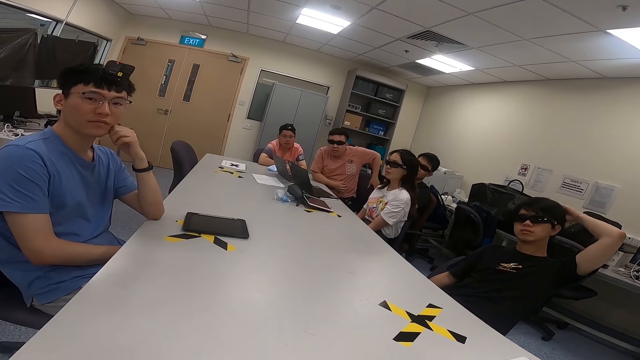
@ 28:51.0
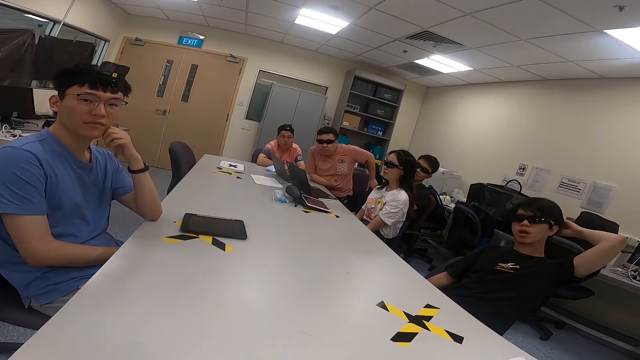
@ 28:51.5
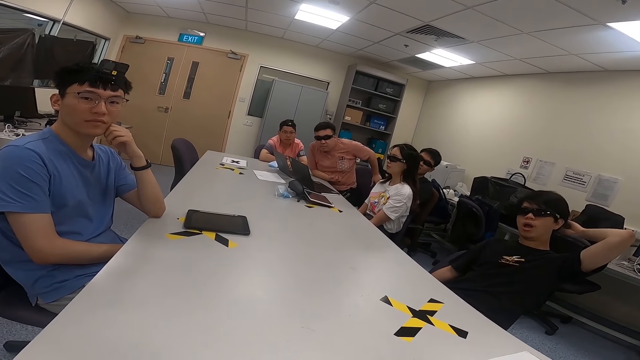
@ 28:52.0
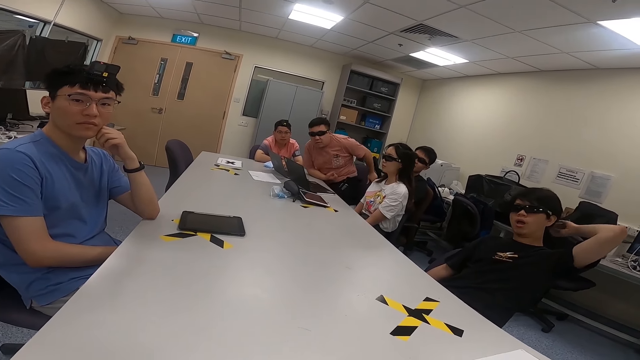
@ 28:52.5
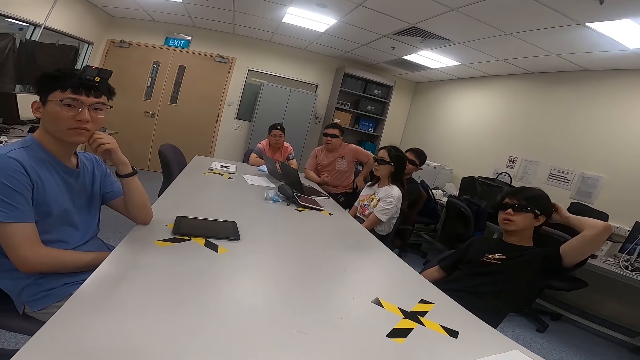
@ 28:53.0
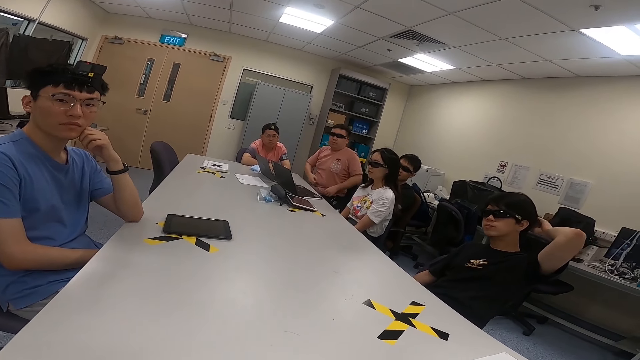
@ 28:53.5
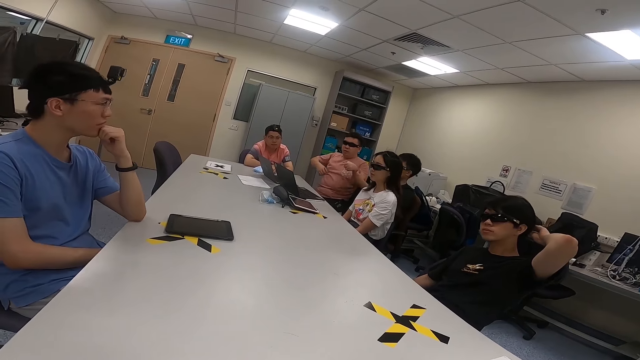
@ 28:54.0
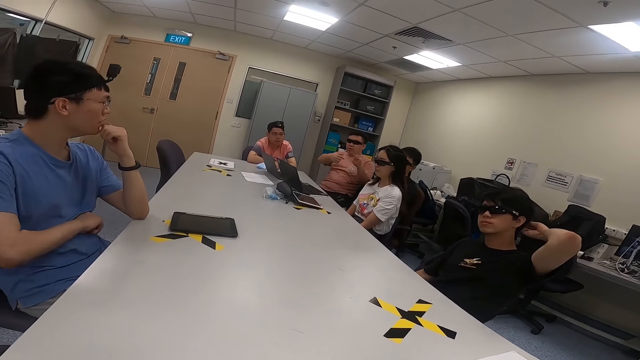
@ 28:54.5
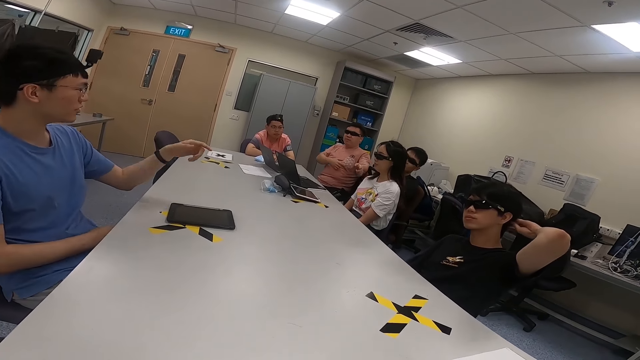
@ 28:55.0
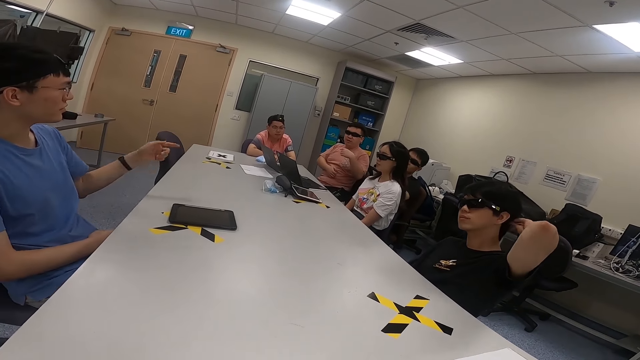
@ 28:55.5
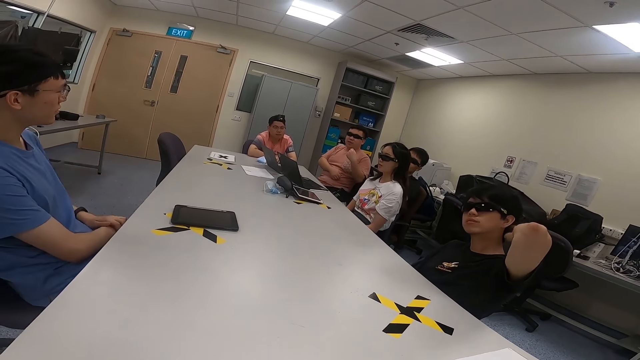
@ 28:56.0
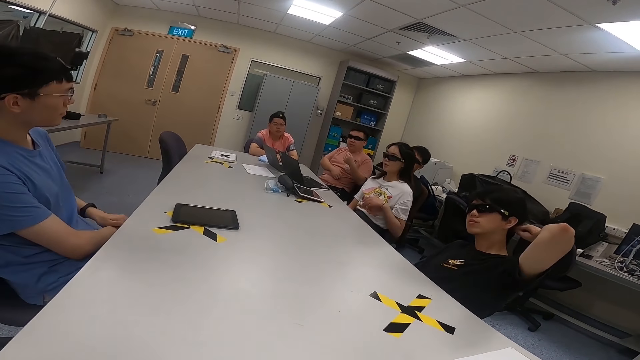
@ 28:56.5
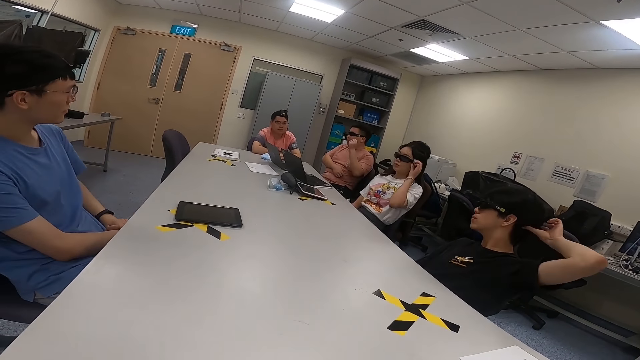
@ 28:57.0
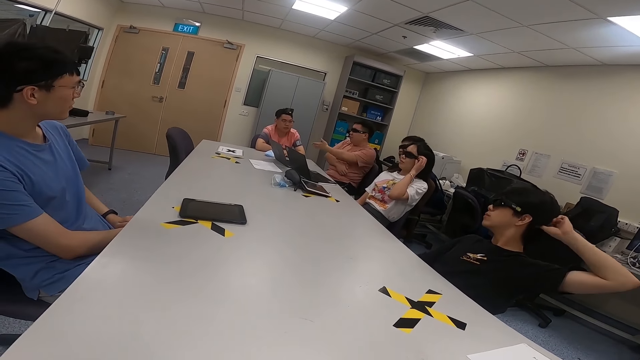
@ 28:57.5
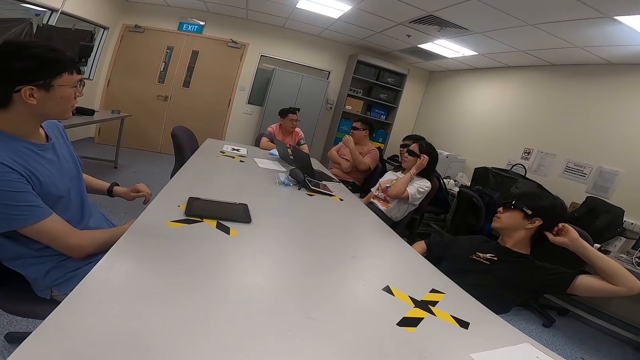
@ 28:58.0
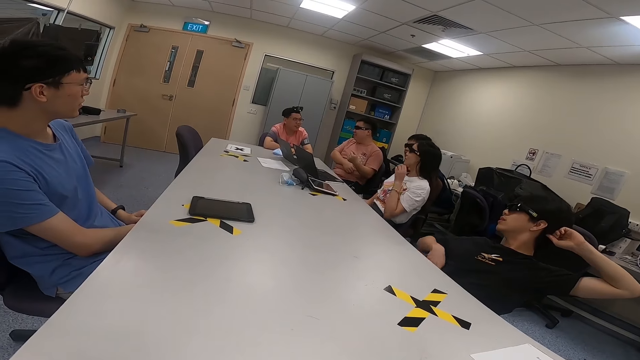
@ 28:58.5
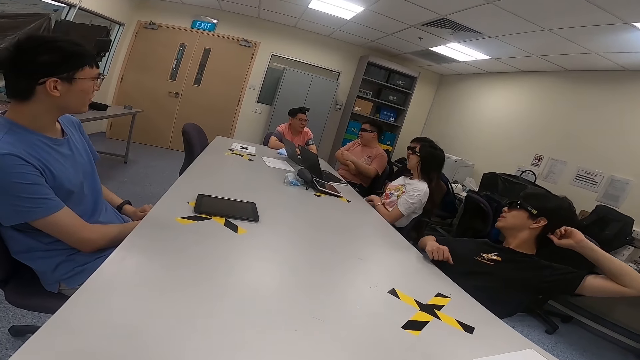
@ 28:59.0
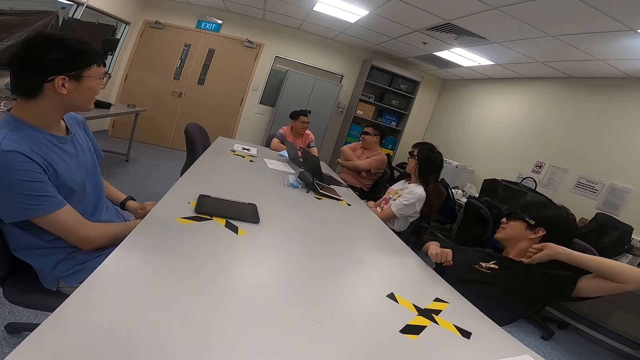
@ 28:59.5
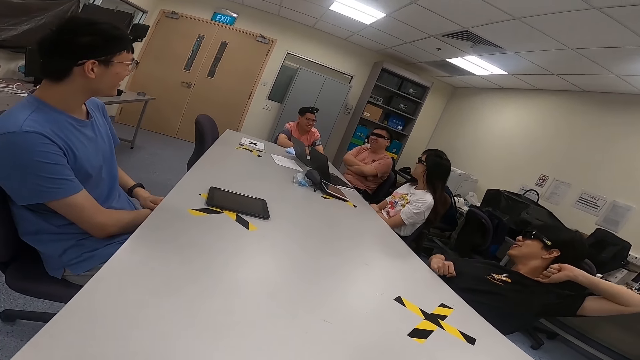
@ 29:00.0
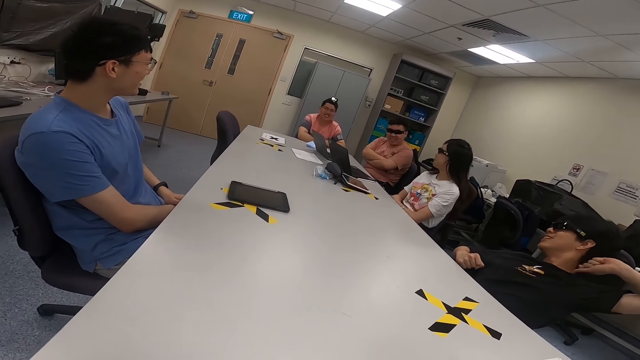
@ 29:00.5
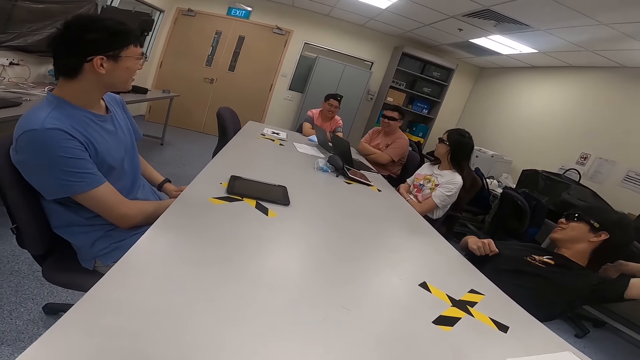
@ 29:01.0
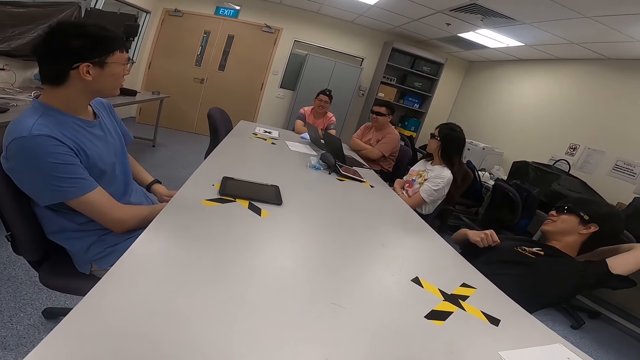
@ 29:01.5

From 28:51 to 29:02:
A man moves on the chair. The man moves back. Another man yawns. The first man moves on the chair. The first man points at a lady. The first man moves his hand. A third man points at the second man. The lady touches her sunglasses. The lady holds her glasses.

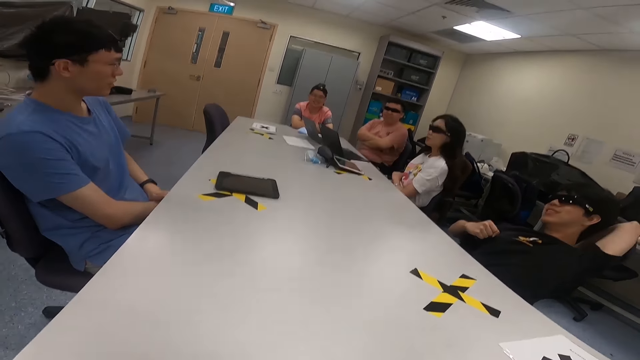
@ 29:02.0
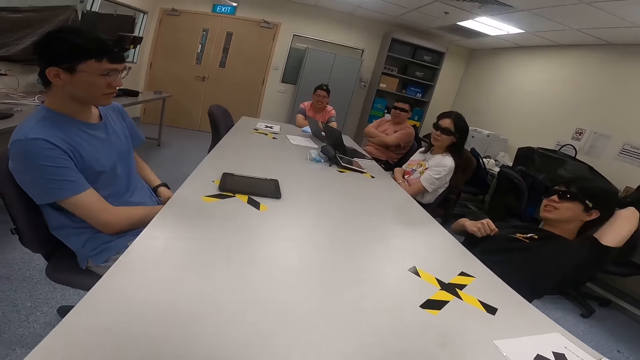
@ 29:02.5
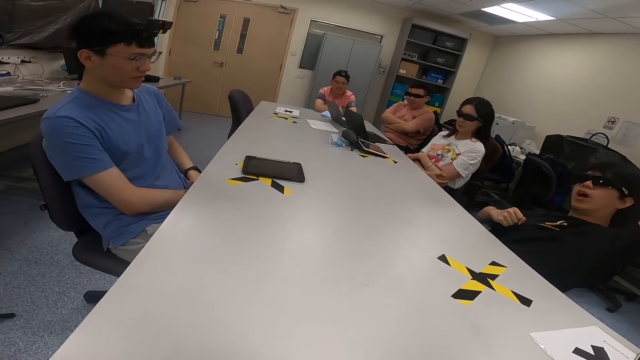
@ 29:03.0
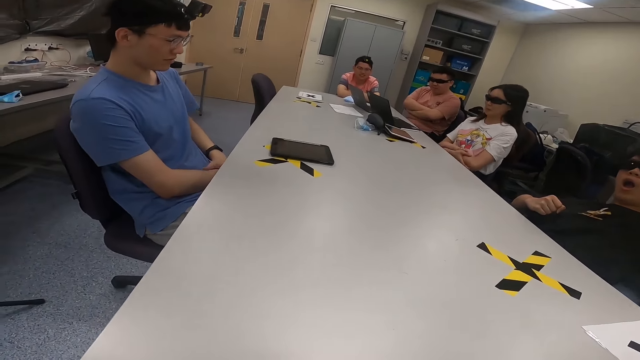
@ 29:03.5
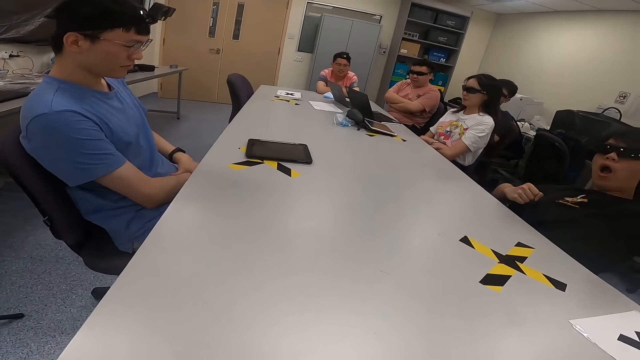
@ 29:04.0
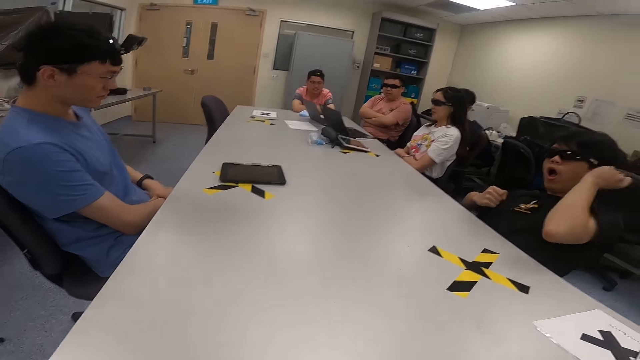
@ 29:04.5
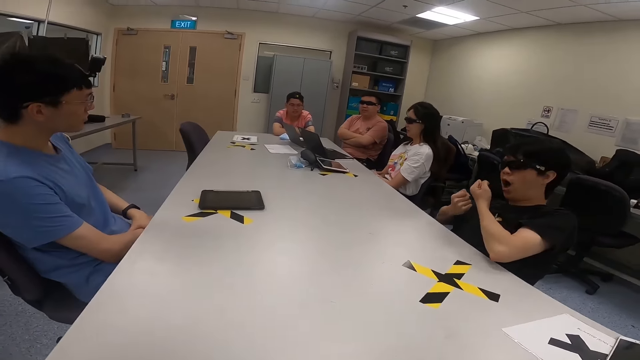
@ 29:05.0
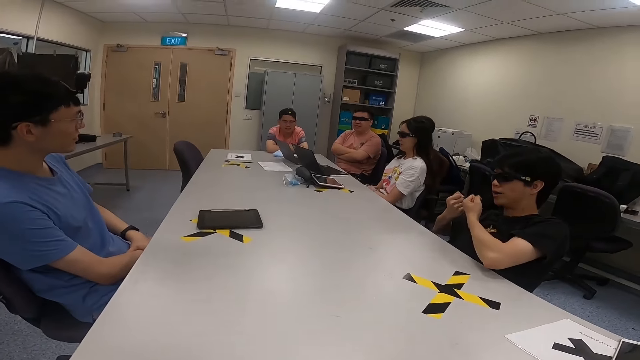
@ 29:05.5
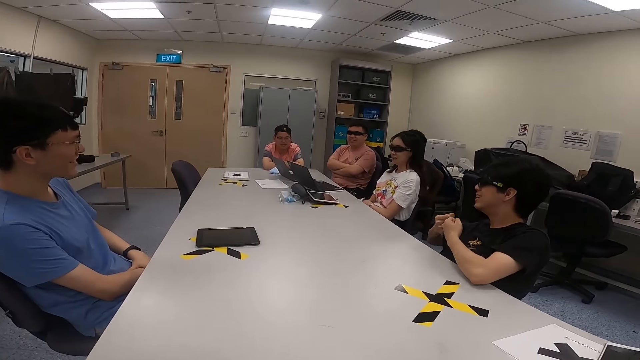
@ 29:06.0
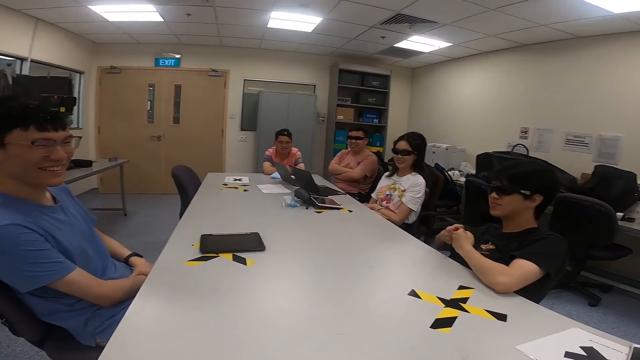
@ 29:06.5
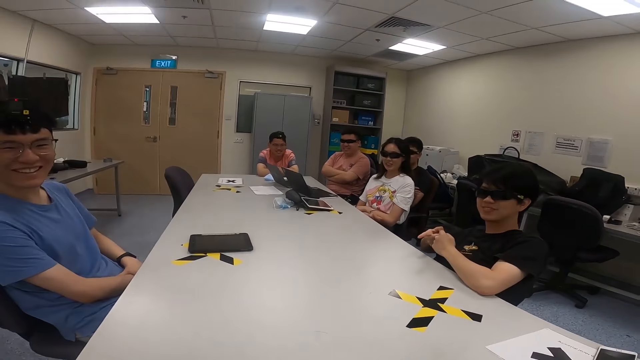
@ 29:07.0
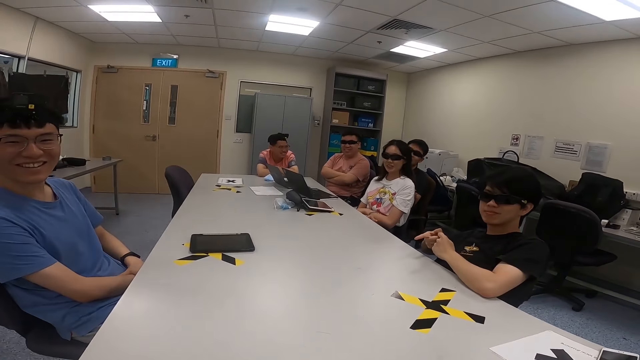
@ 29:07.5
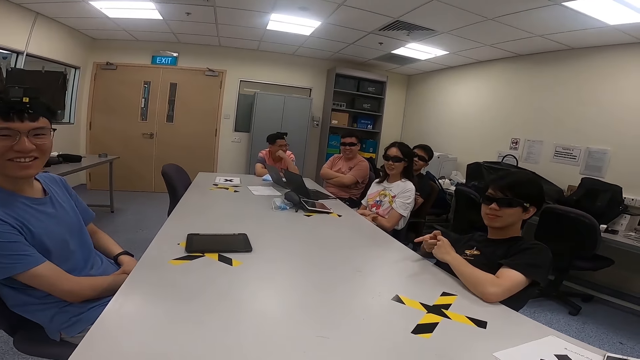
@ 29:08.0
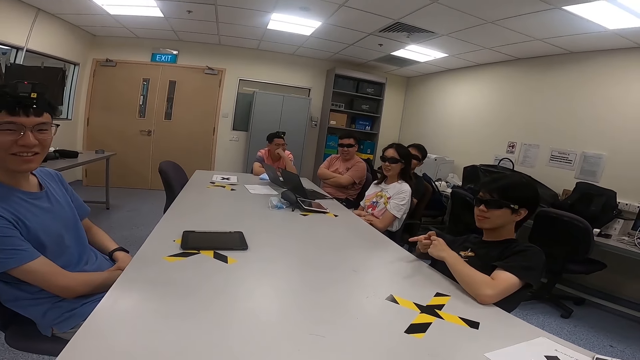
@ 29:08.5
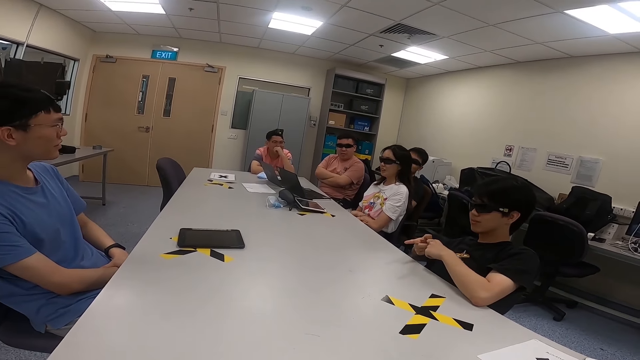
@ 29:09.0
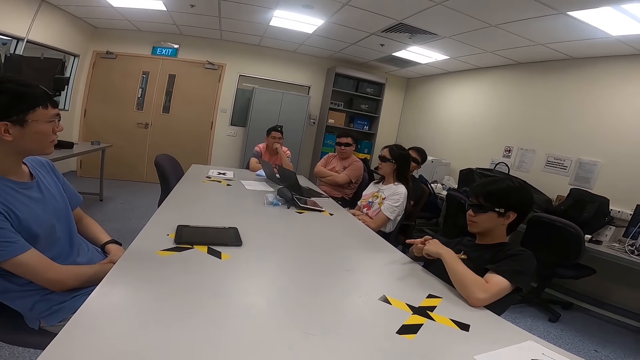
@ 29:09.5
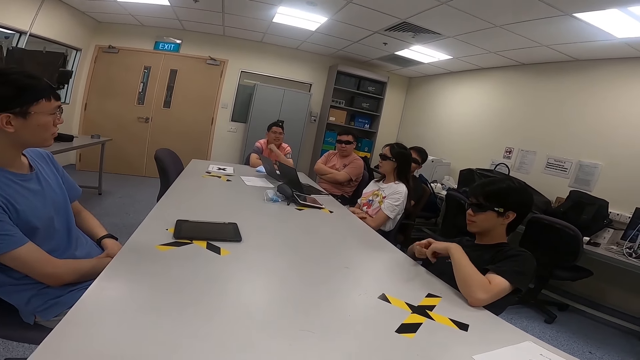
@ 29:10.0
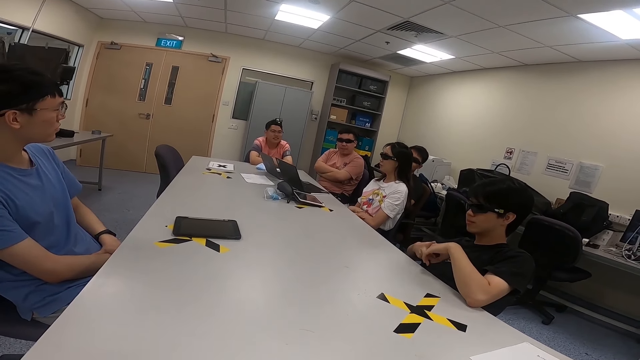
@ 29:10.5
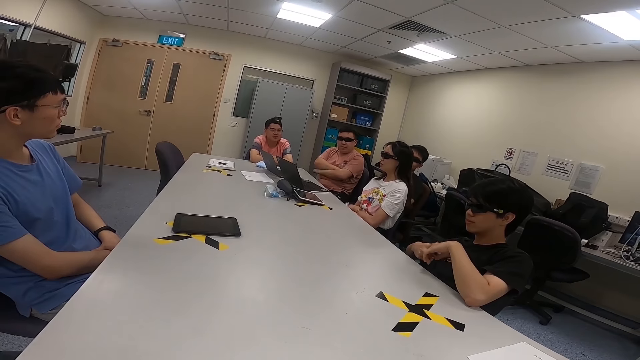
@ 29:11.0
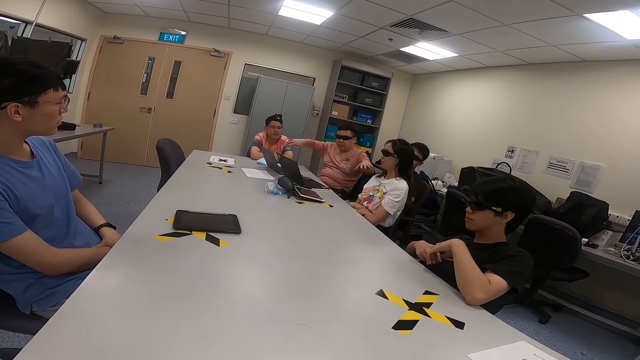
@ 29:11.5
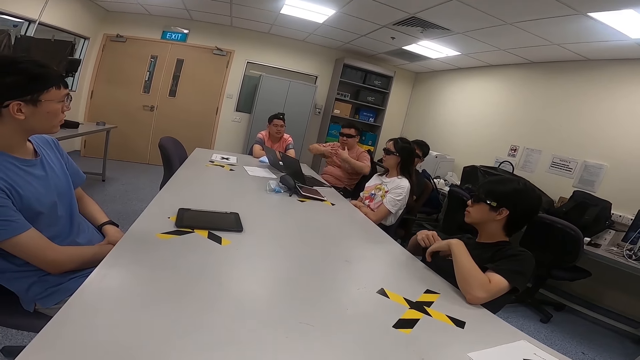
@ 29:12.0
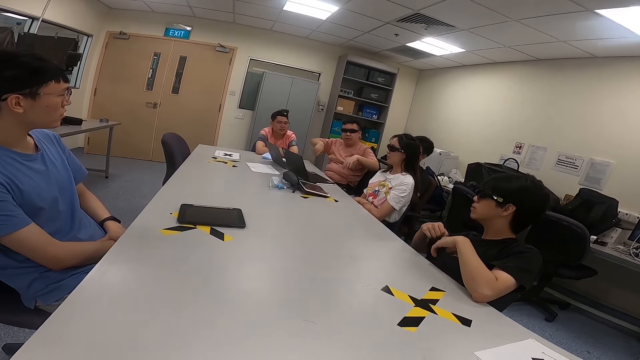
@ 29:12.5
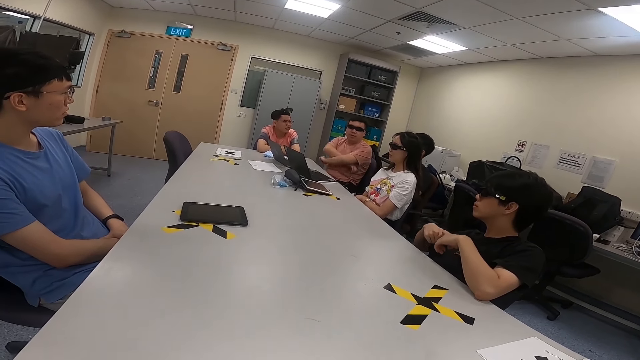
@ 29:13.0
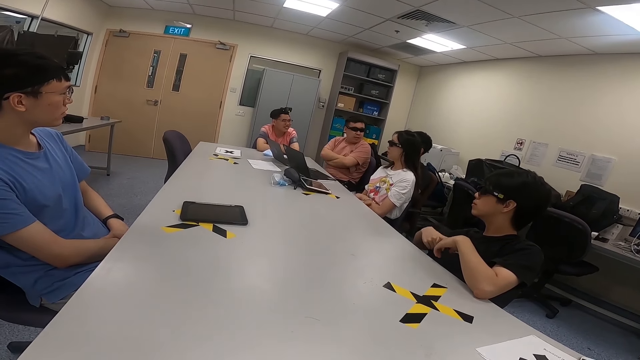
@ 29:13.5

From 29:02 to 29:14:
A man yawns. Another man moves his hands and holds his hands. A third man touches his nose. A fourth man moves his hands.
